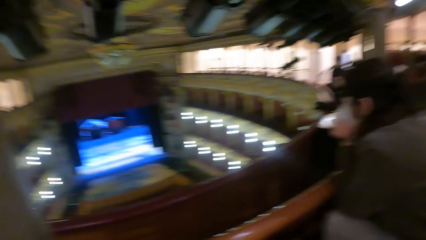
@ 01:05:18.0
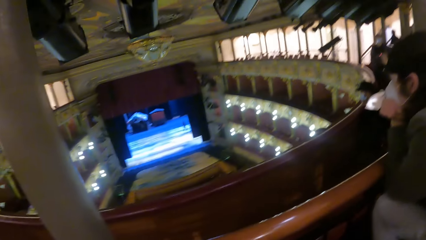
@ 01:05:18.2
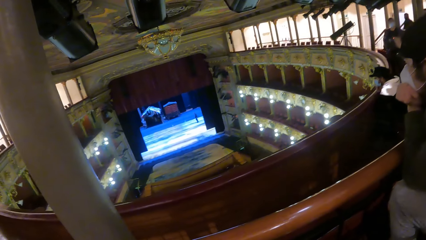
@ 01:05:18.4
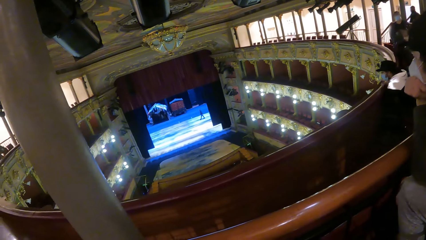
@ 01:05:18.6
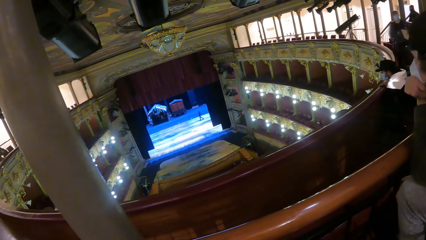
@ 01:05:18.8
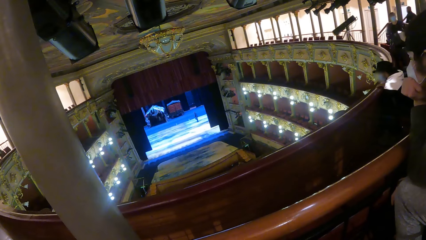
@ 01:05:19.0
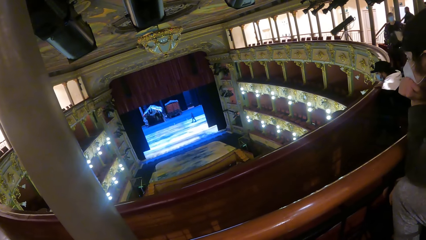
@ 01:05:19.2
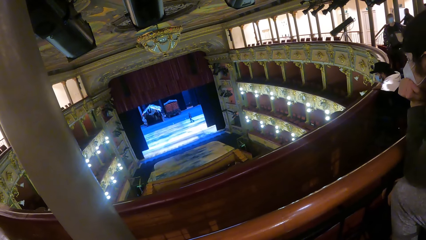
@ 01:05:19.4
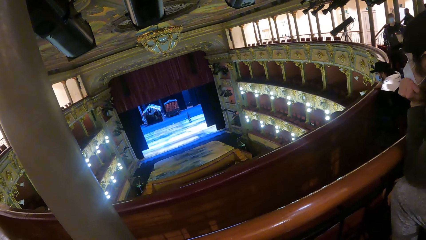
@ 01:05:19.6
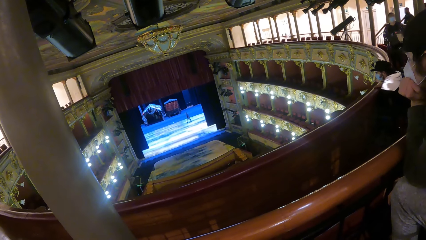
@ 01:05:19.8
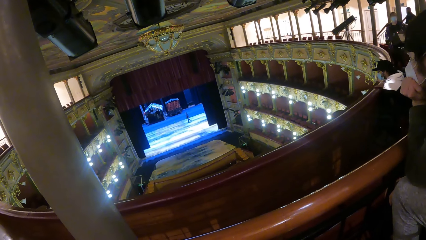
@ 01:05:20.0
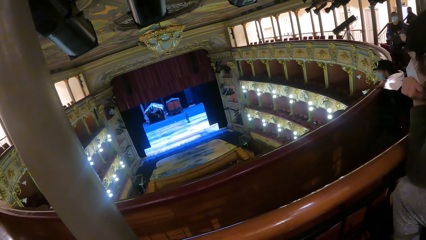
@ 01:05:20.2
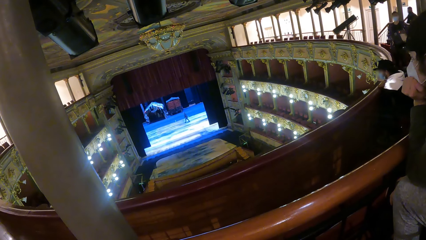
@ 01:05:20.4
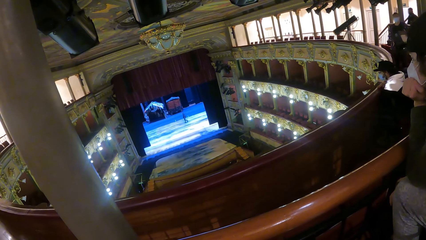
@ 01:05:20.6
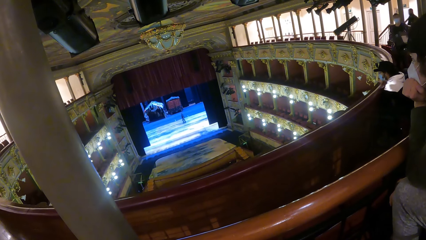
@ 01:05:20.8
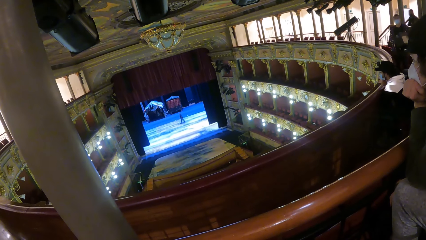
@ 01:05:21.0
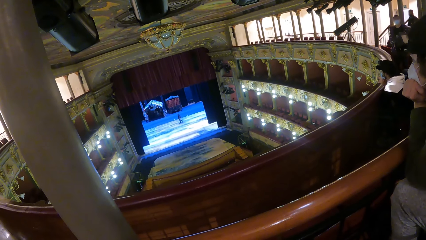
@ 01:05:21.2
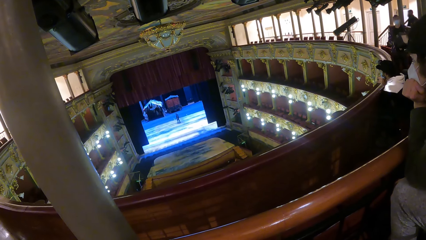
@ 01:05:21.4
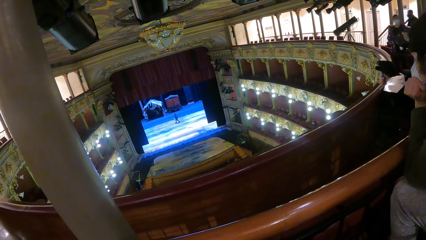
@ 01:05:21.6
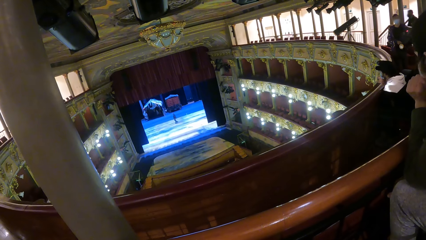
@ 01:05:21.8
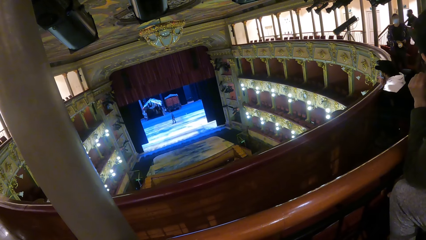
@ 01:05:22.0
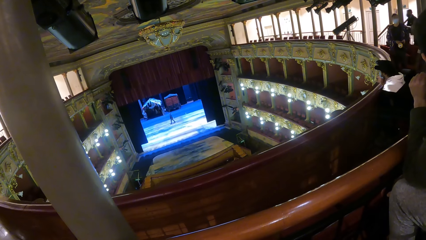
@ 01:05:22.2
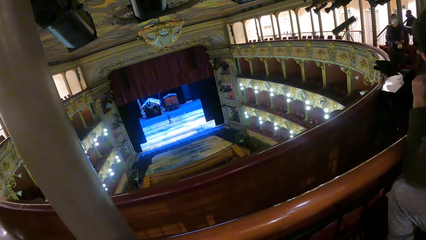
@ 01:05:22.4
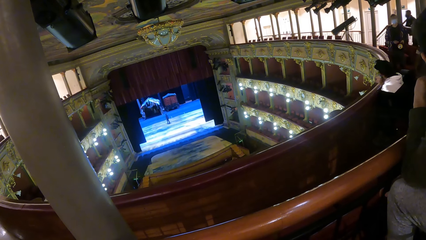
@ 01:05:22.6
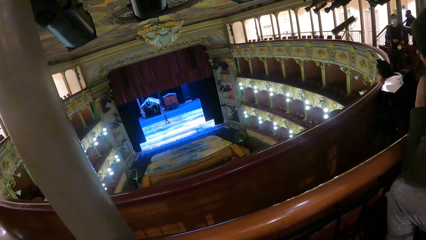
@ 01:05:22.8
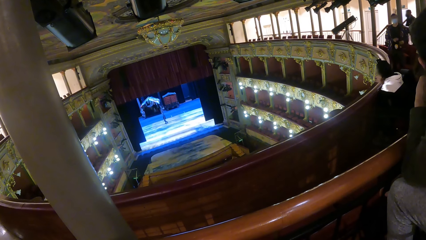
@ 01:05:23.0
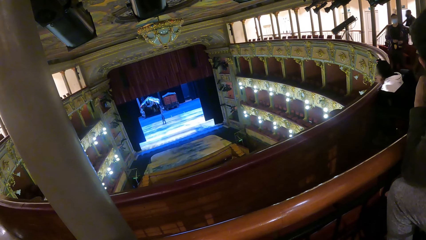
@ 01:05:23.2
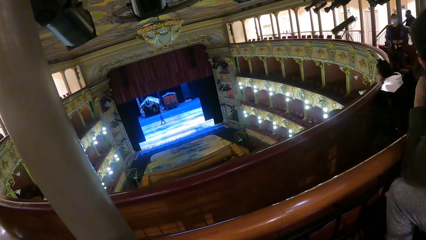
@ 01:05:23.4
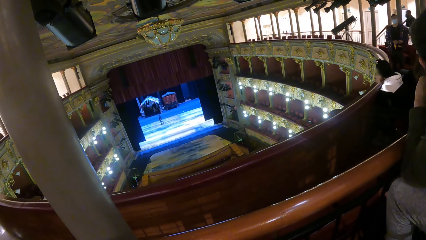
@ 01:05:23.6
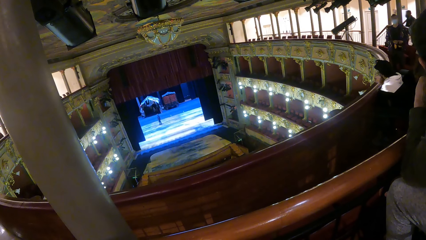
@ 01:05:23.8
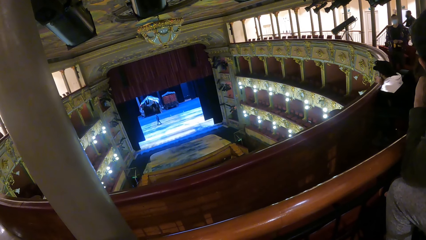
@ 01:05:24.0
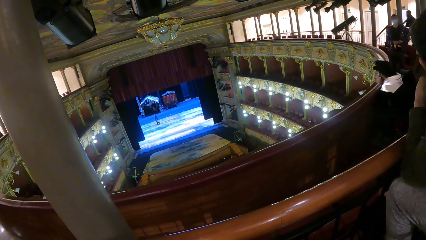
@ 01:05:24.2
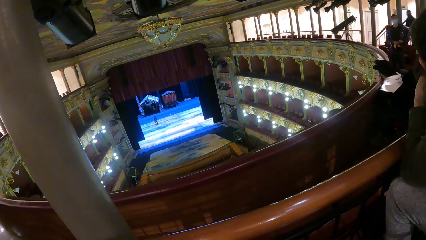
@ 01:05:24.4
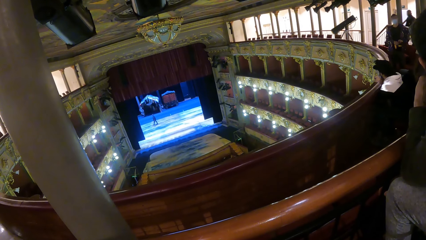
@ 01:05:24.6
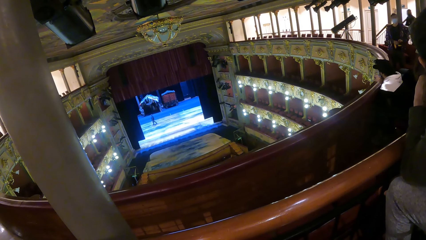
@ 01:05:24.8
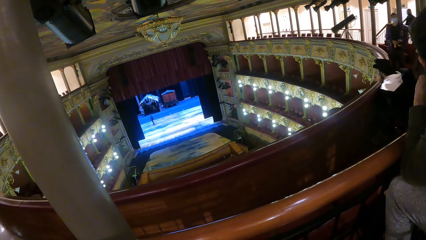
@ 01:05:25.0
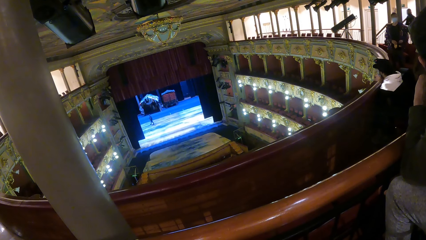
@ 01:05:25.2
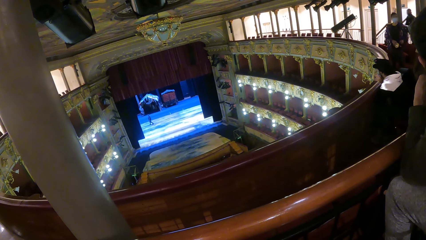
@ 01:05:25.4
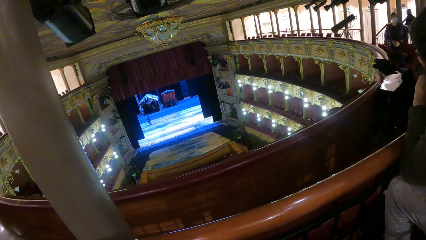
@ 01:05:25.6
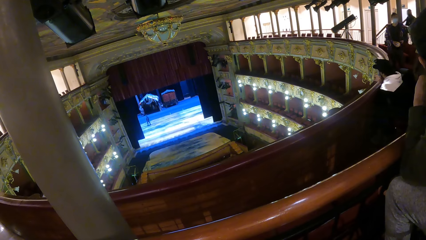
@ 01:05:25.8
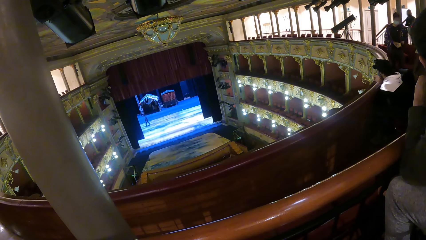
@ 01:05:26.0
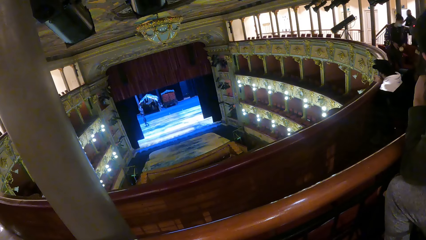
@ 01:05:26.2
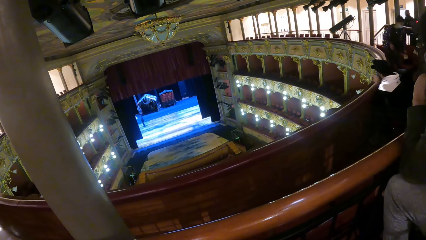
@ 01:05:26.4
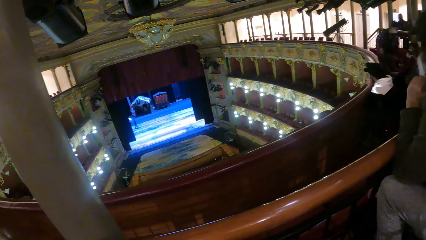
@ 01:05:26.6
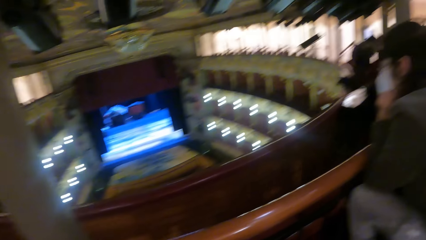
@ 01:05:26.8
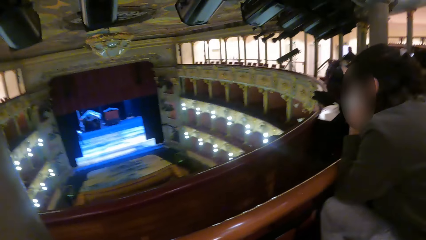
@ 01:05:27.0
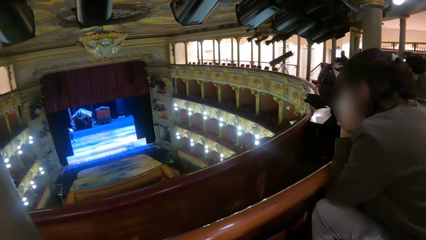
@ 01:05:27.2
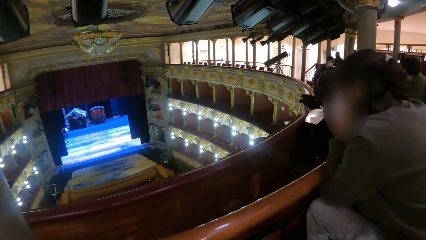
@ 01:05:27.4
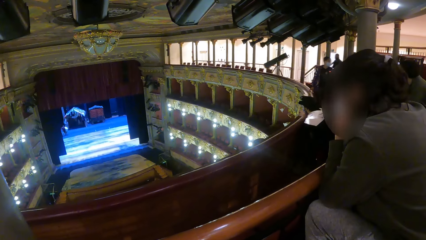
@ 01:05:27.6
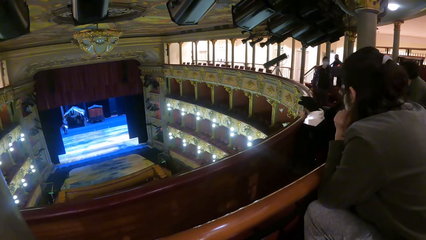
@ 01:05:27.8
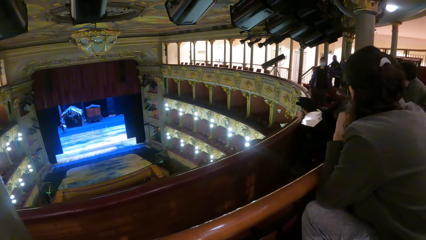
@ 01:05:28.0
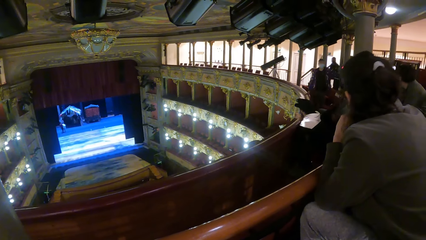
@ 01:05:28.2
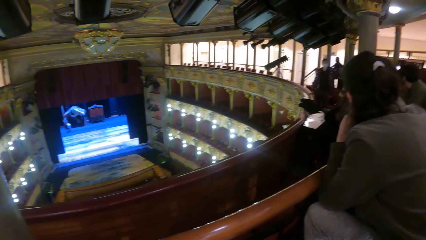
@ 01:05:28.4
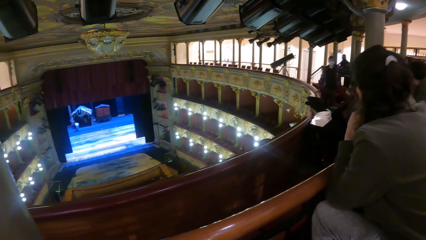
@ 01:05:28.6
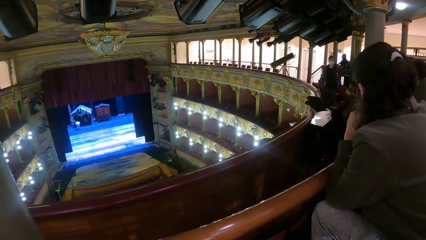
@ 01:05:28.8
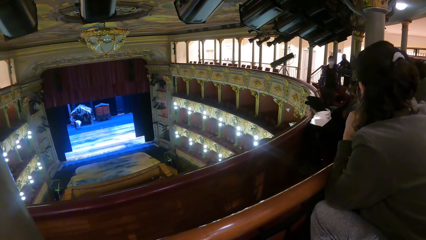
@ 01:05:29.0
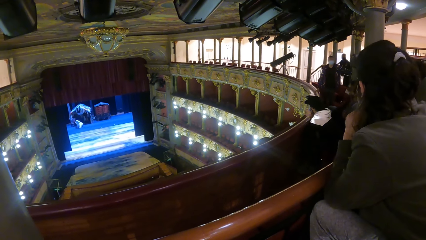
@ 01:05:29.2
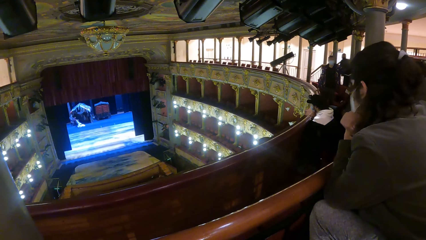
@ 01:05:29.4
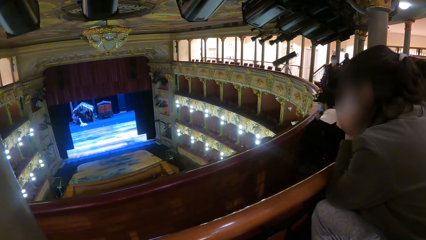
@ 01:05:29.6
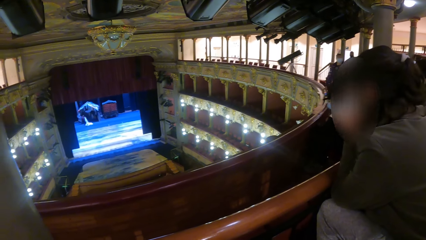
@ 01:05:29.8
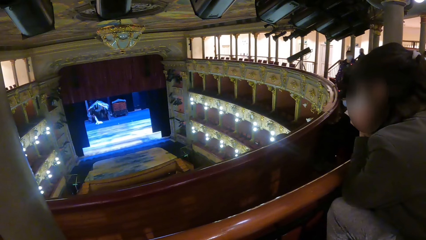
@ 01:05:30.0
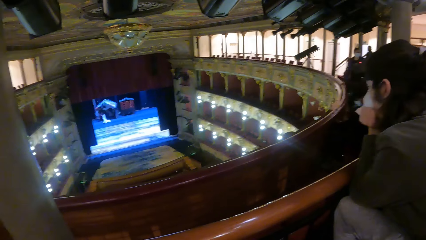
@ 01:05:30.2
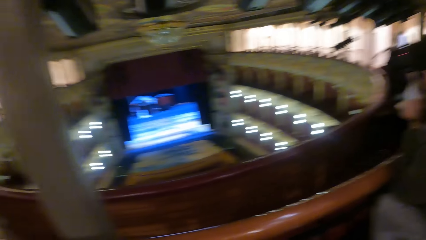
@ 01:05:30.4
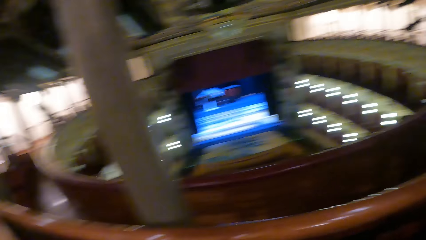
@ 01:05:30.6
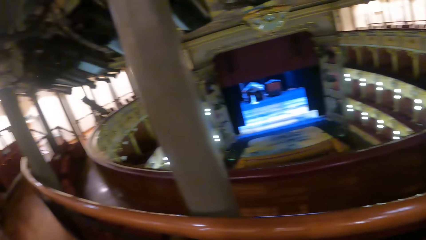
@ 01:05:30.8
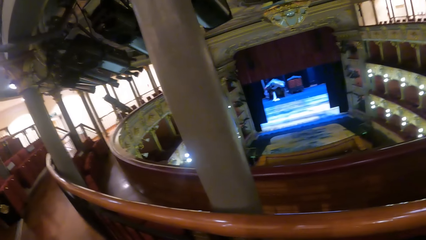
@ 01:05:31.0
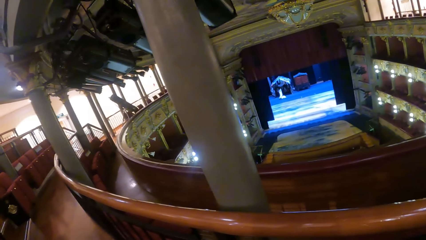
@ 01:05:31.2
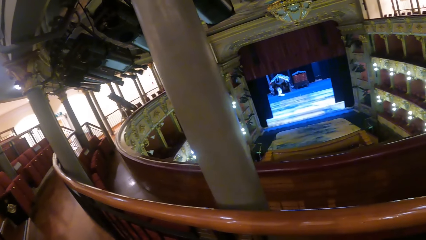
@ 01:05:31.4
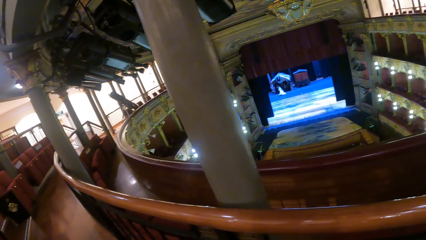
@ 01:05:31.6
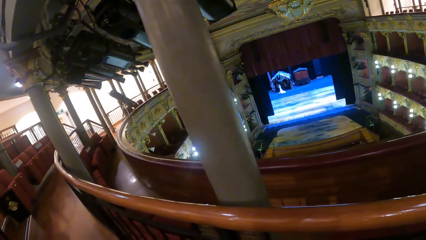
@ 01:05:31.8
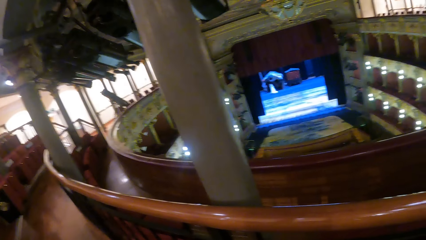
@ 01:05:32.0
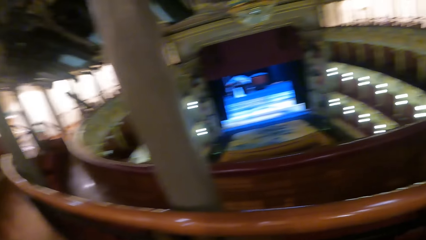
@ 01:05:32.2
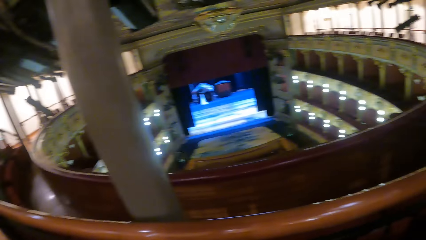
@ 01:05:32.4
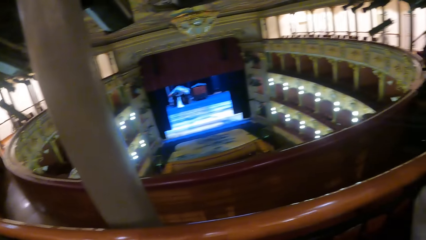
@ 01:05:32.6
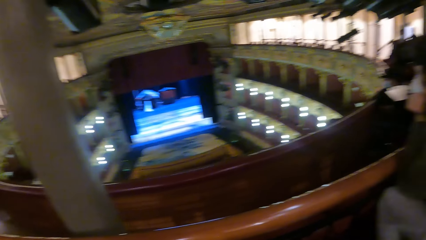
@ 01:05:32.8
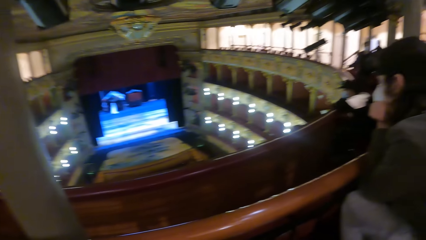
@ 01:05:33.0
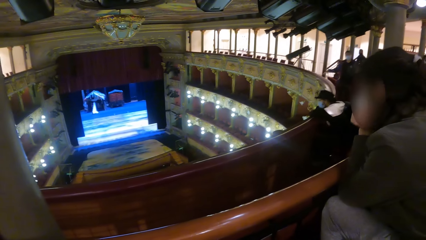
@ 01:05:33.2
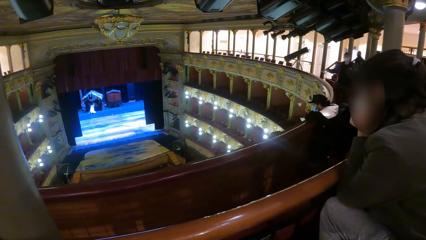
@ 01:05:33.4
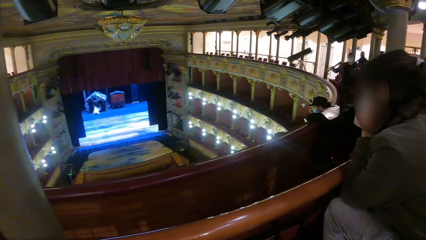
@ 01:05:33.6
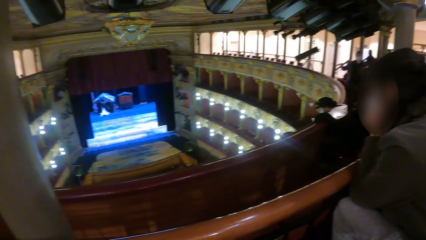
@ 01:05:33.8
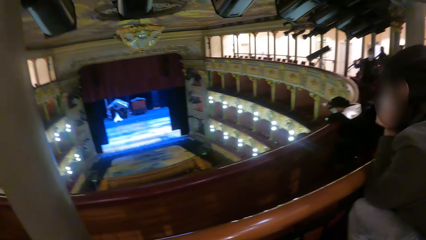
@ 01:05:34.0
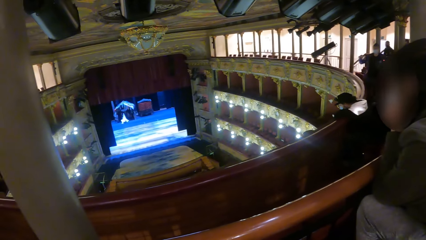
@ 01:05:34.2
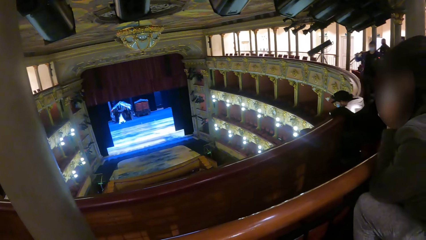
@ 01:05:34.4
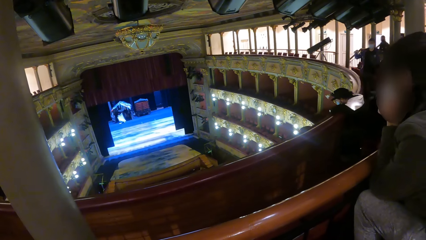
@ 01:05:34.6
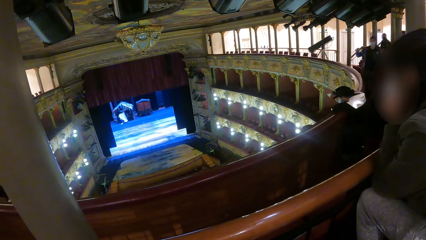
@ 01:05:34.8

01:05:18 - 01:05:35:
The camera wearer looks around. The man drops the flashlight on the floor with his left hand. The camera wearer looks around.
